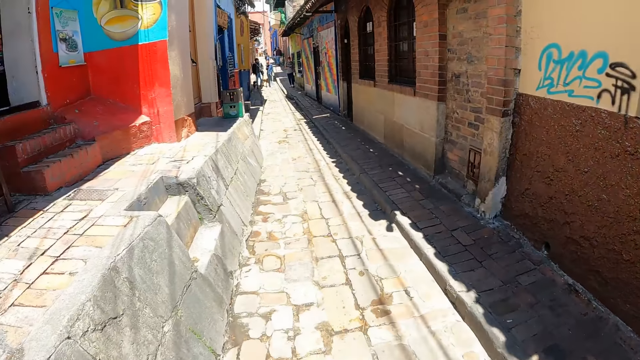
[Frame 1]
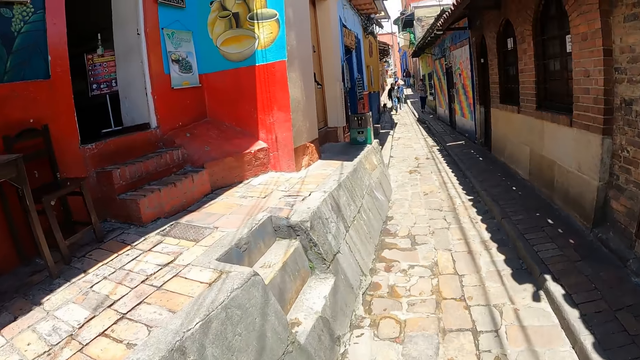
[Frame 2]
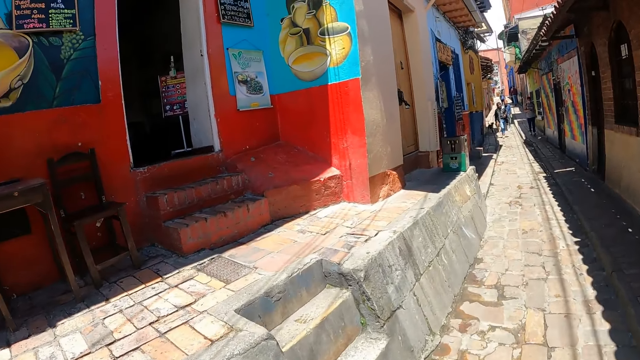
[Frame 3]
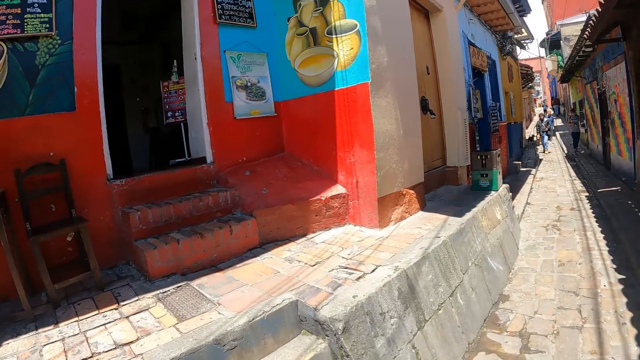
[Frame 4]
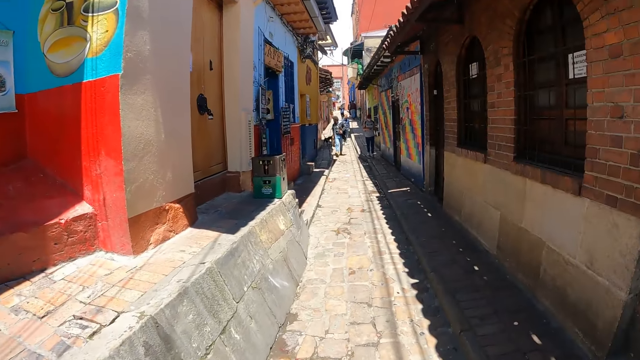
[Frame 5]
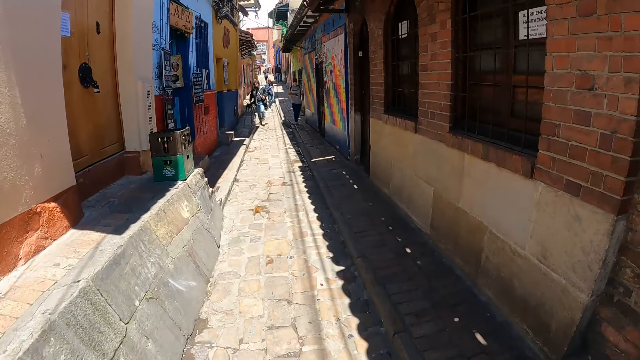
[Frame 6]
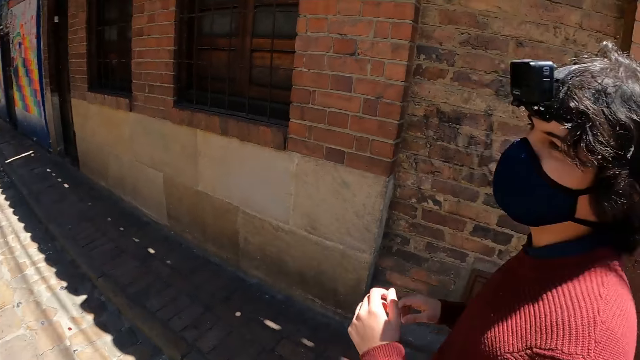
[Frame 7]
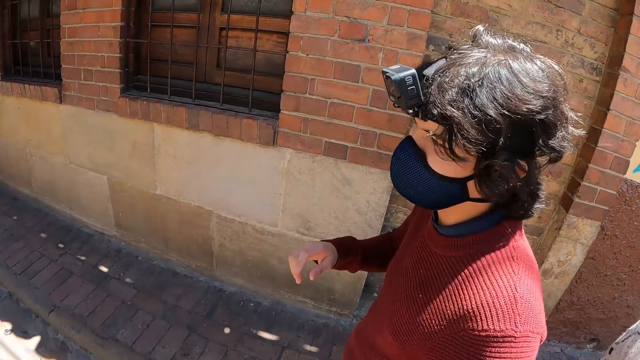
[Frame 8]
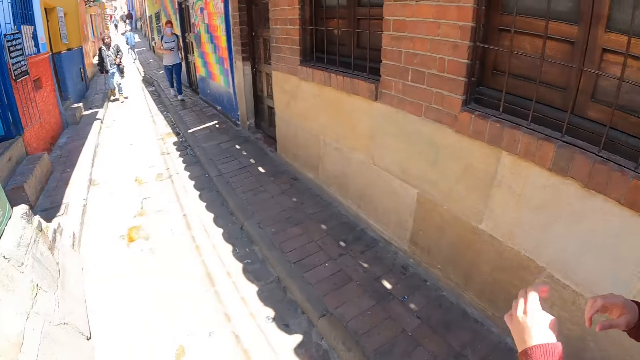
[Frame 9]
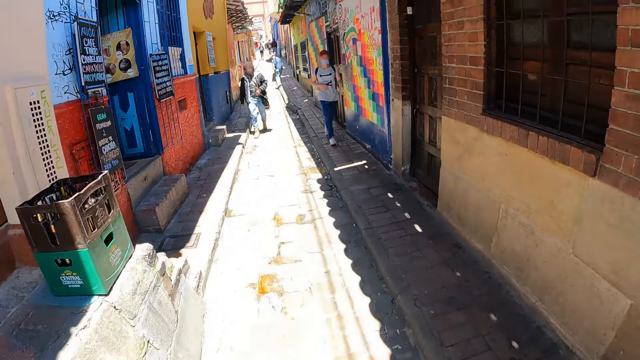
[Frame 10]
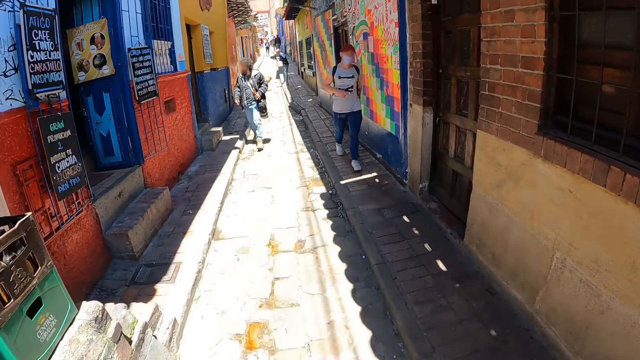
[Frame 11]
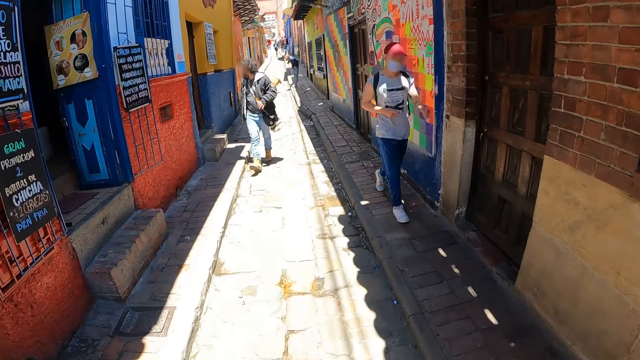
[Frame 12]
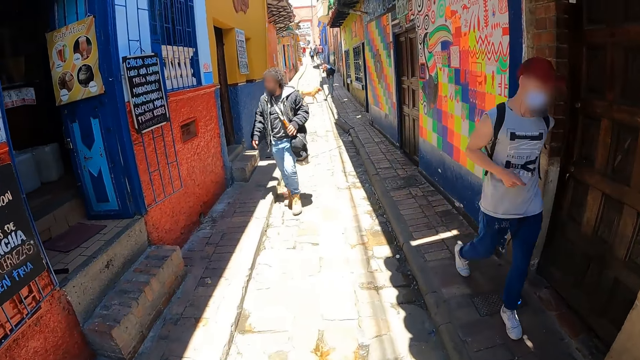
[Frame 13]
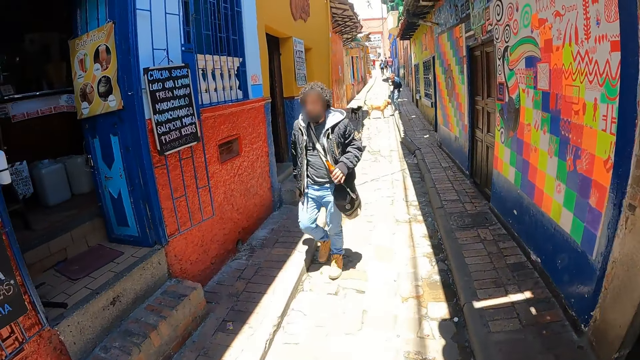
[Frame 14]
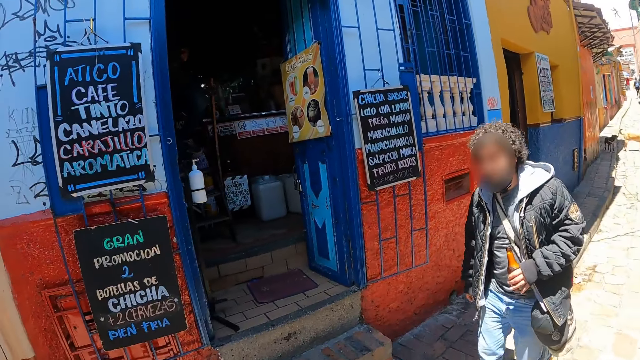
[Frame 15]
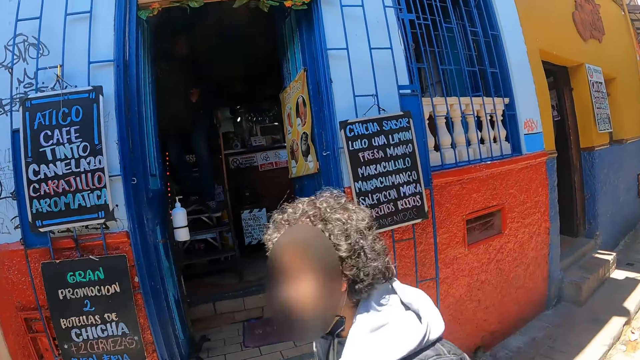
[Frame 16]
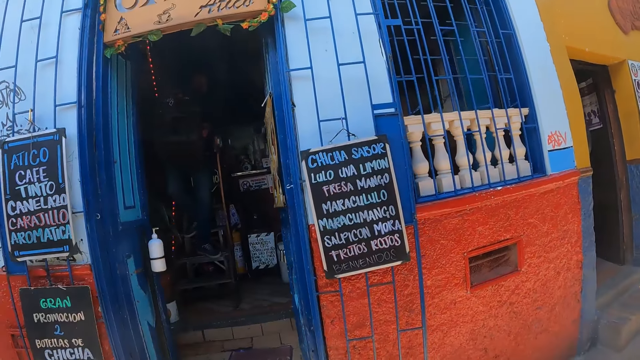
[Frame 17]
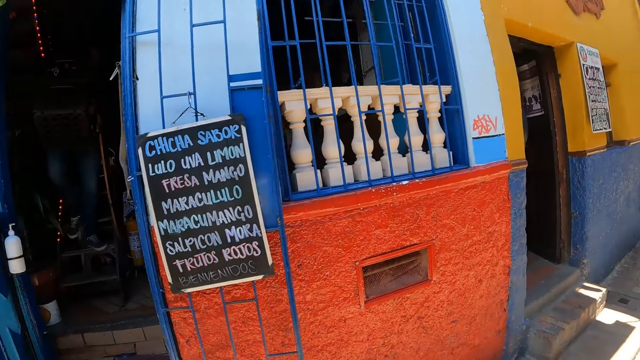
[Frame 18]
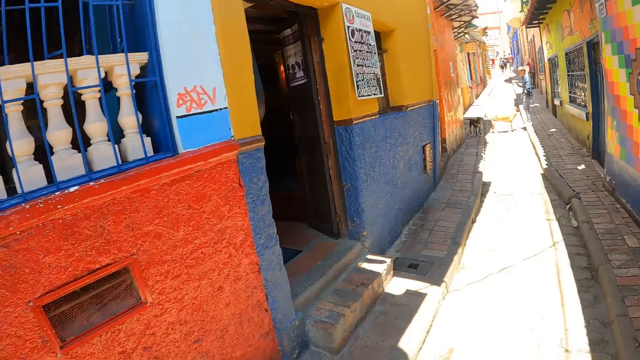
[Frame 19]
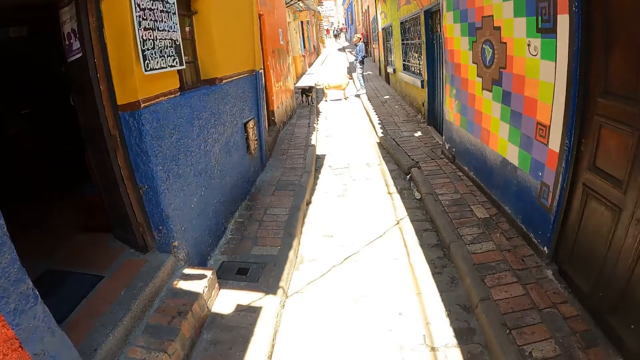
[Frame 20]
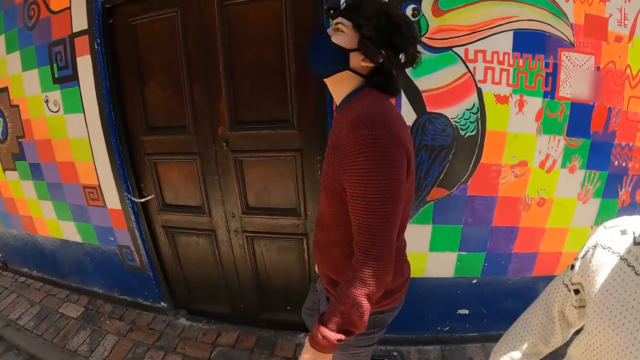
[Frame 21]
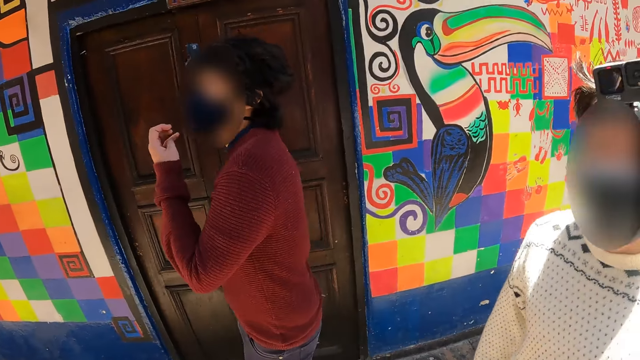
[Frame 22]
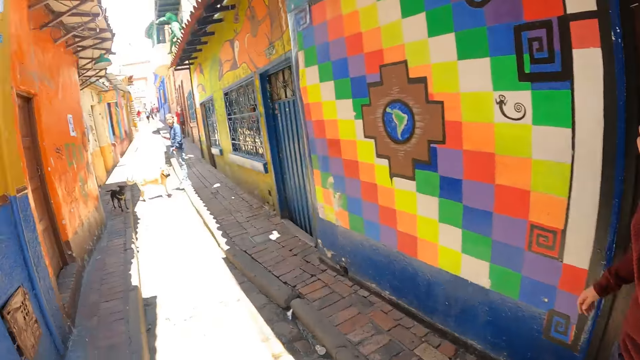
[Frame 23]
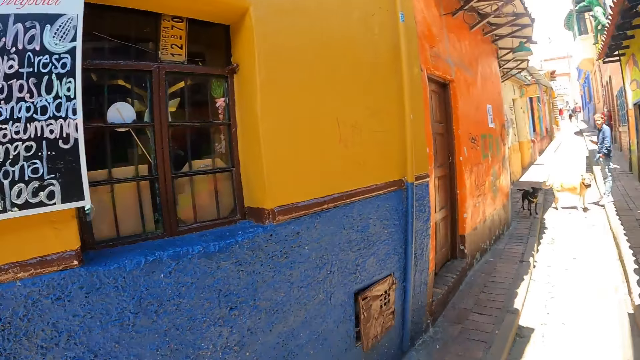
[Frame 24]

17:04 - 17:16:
The camera wearer walks between buildings. They look at paintings on a wall. They look at a person on the right side. They walk between the buildings. They converse with a passing man. They look at the buildings. They converse with a person on the right side.

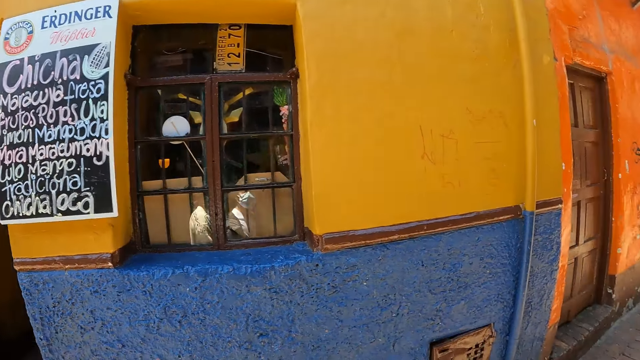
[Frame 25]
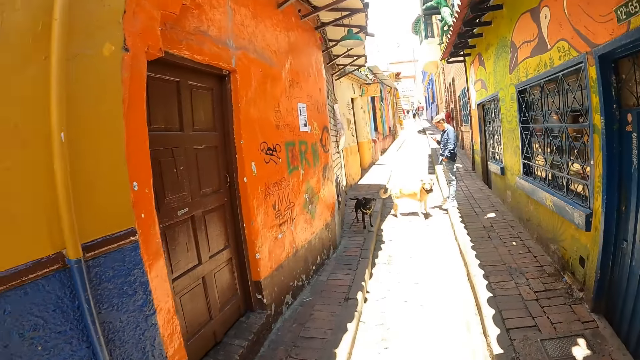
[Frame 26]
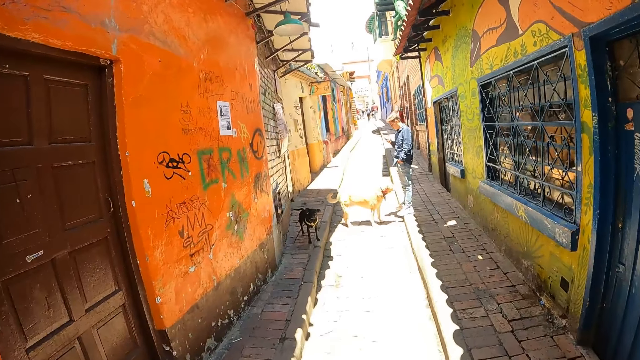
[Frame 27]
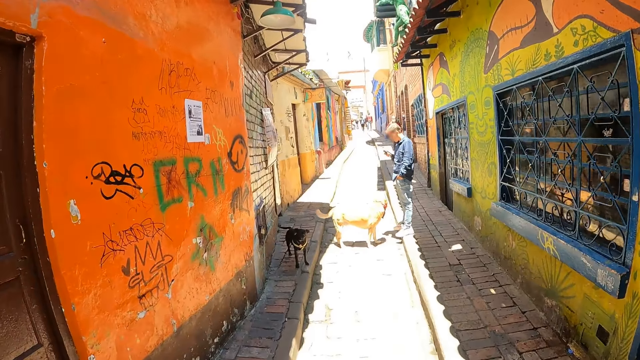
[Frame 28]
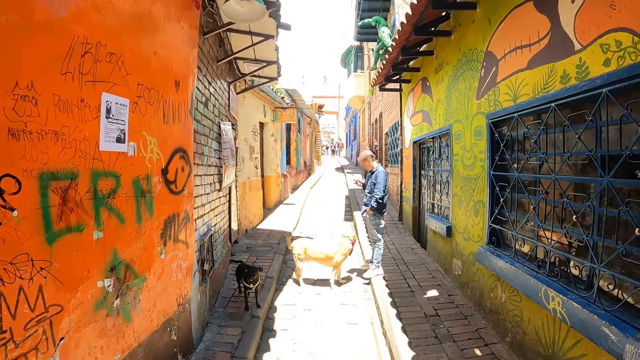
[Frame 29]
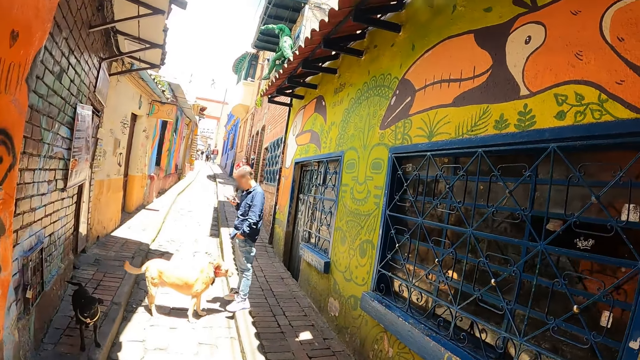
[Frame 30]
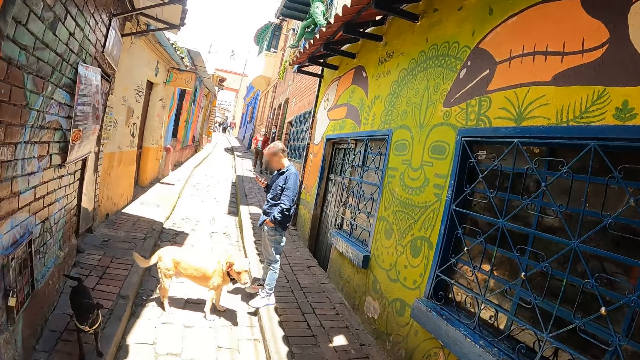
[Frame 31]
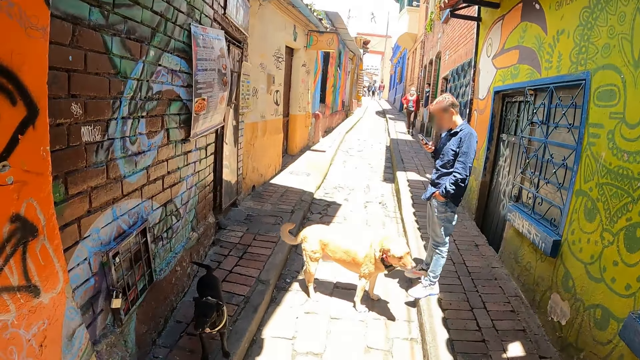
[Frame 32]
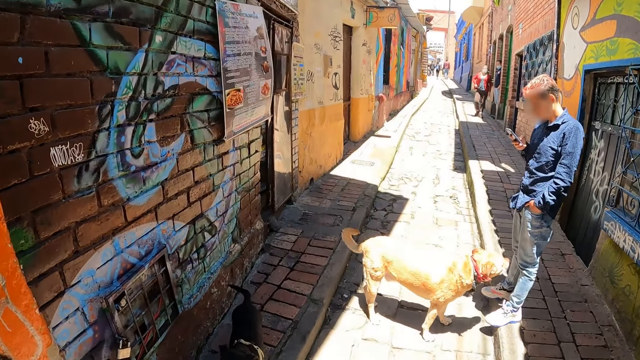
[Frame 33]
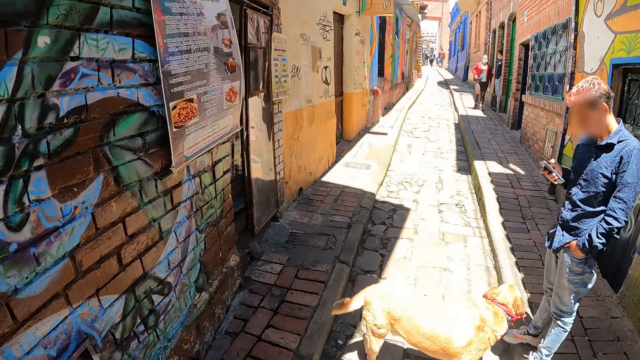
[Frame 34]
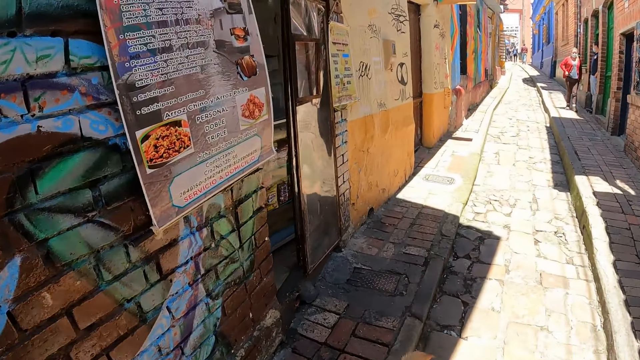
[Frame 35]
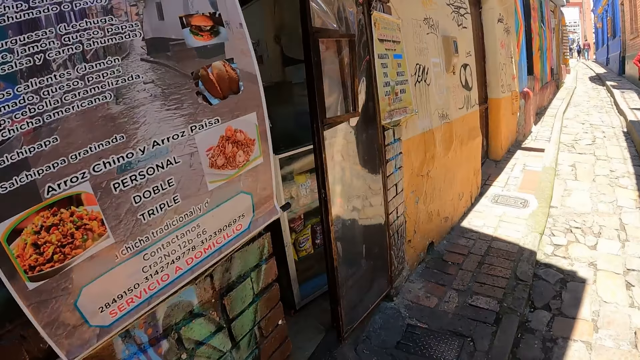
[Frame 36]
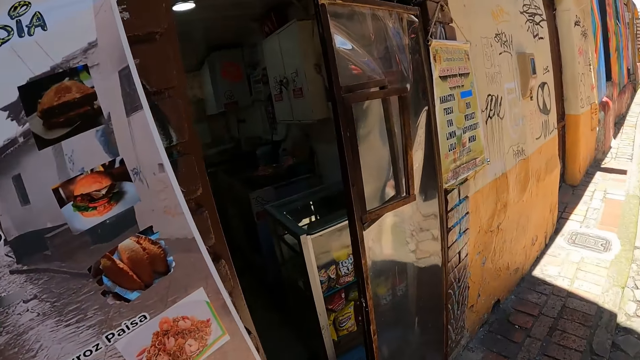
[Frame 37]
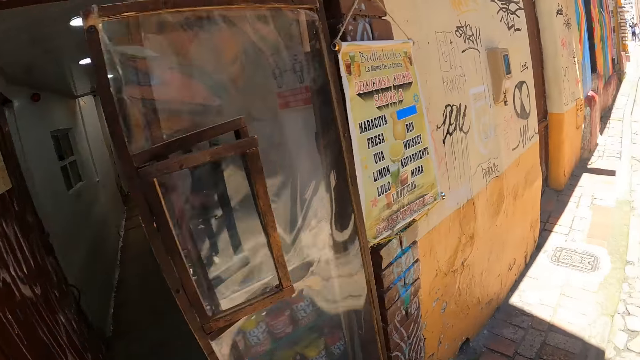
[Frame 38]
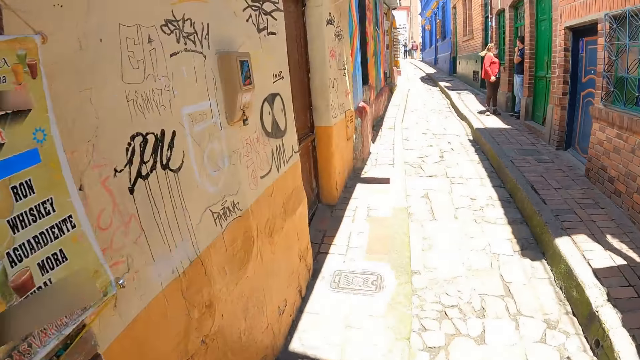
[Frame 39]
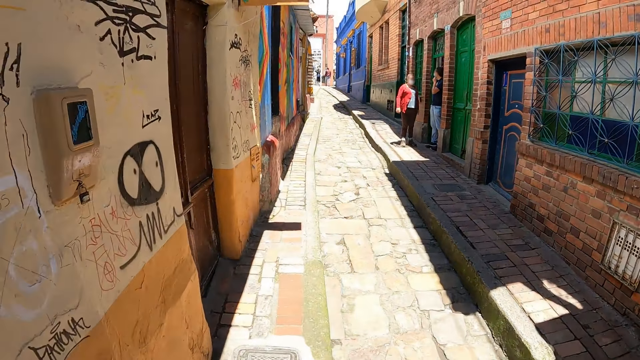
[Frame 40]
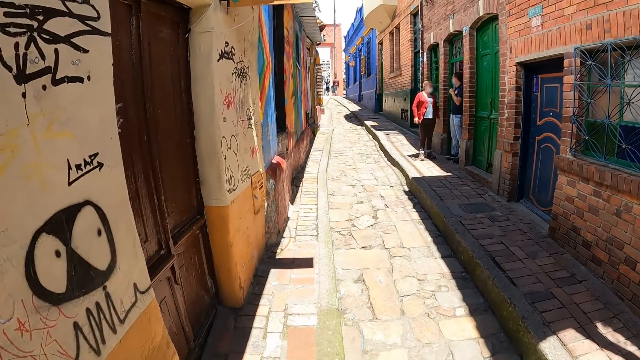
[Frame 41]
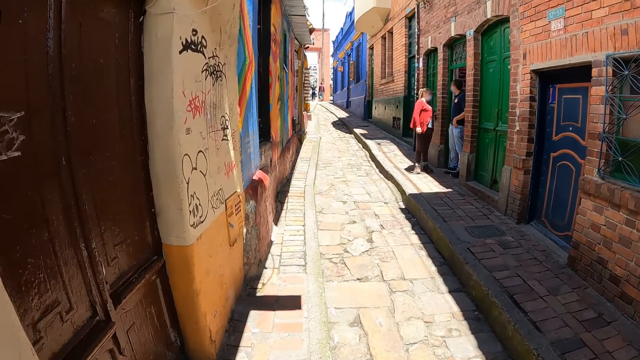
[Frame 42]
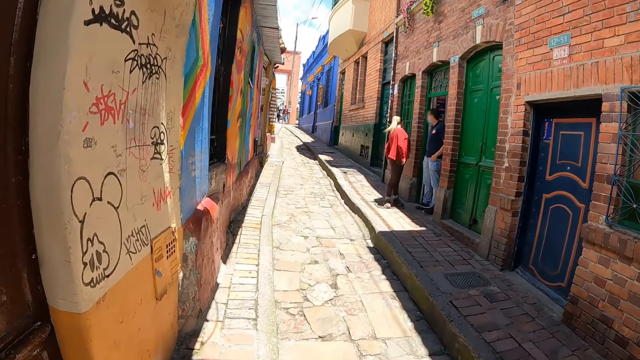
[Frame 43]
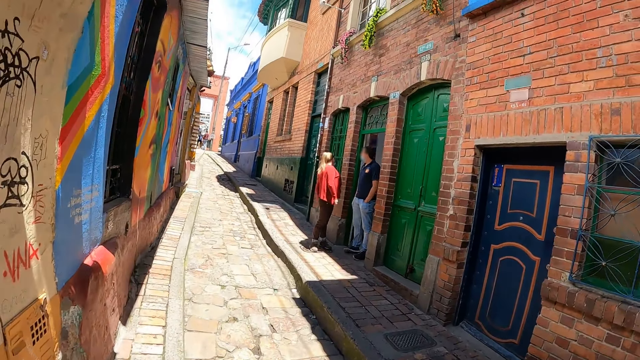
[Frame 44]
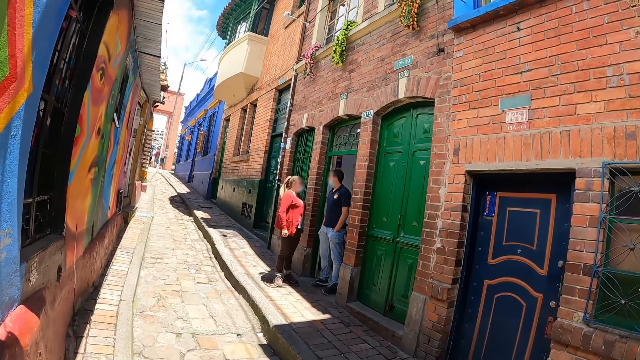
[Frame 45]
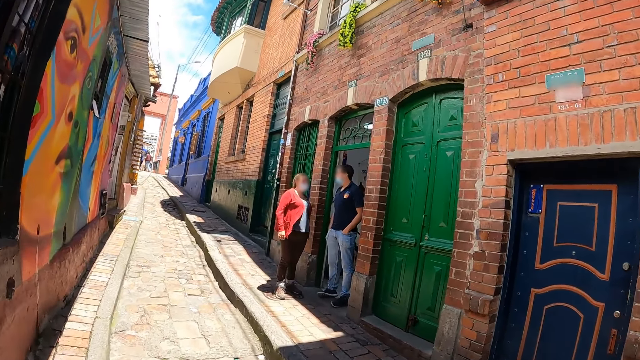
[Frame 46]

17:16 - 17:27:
The camera wearer looks at a building. They walk between buildings. They look at a dog. They look at a cafeteria. They walk between the buildings.
